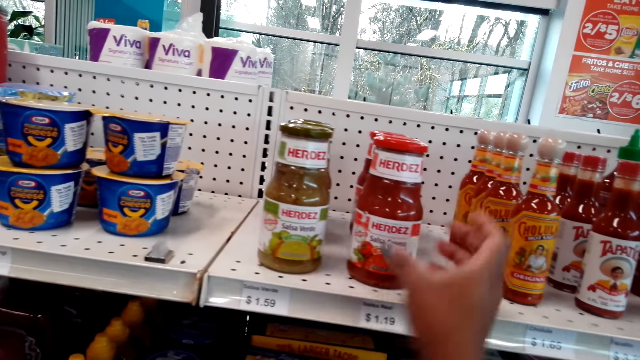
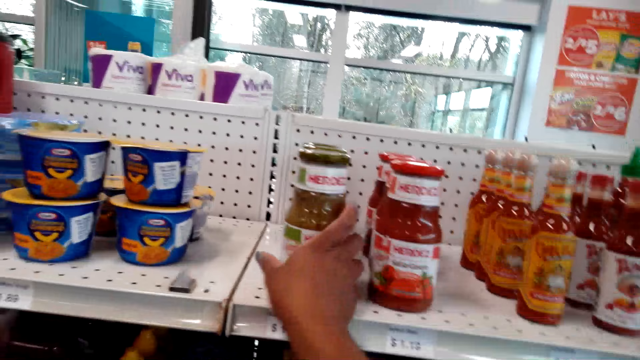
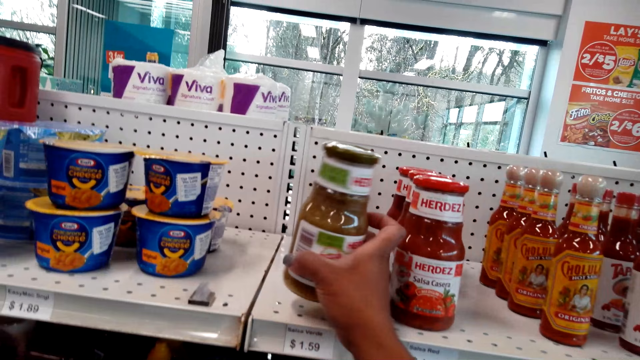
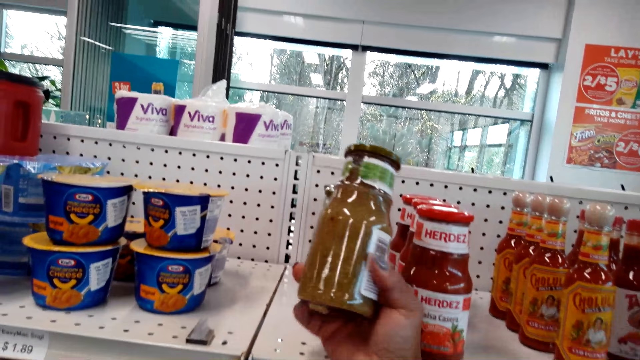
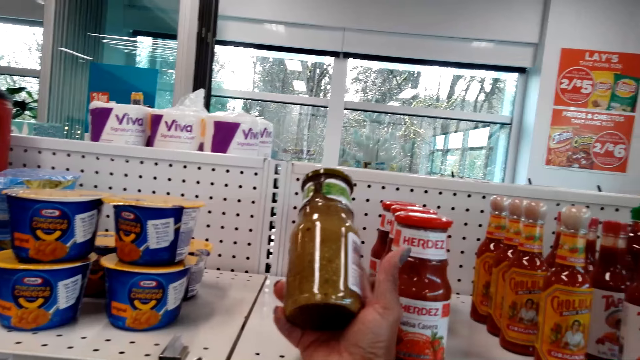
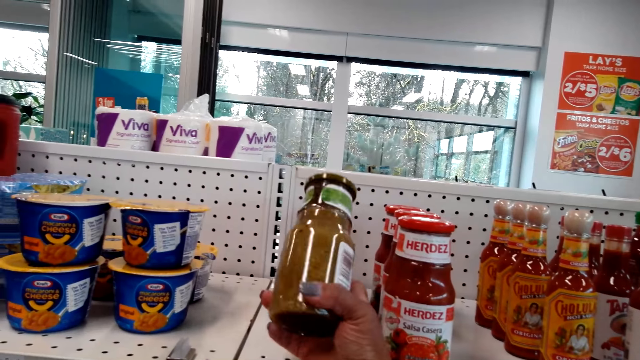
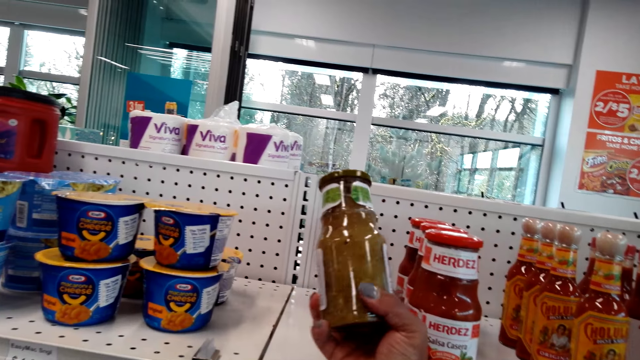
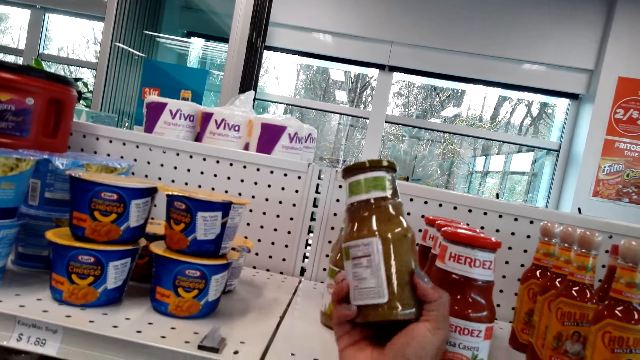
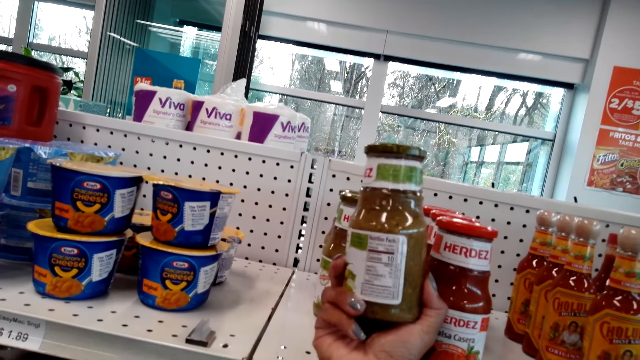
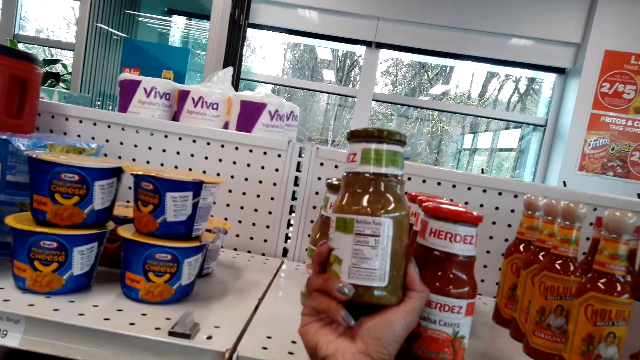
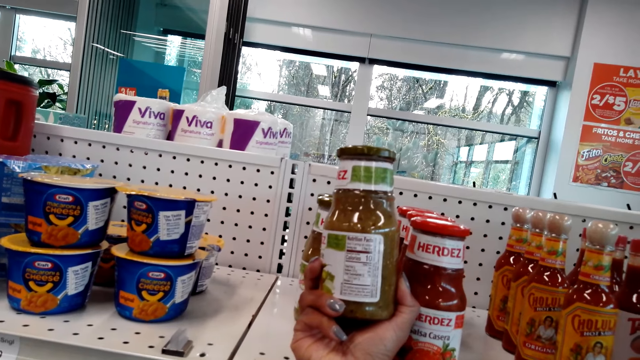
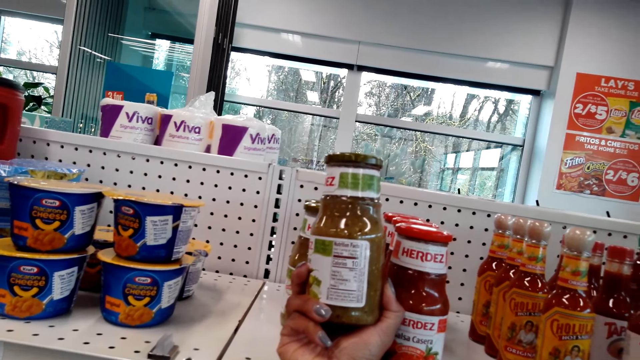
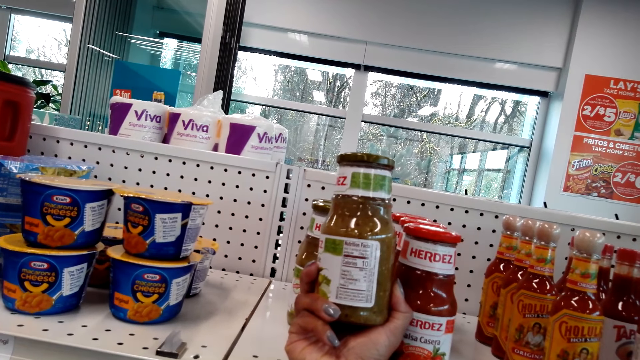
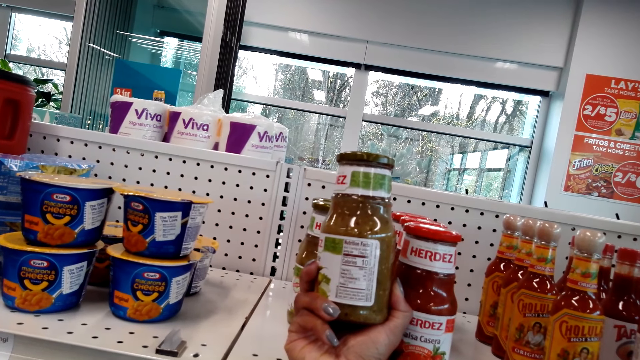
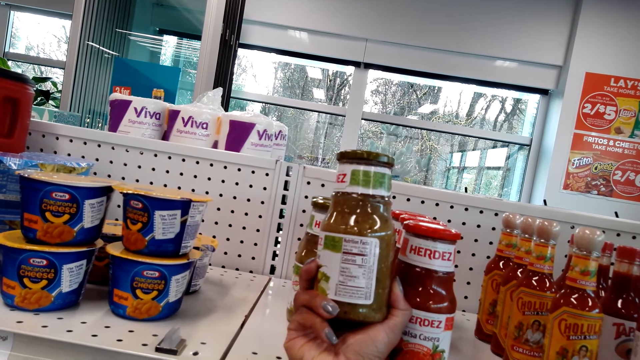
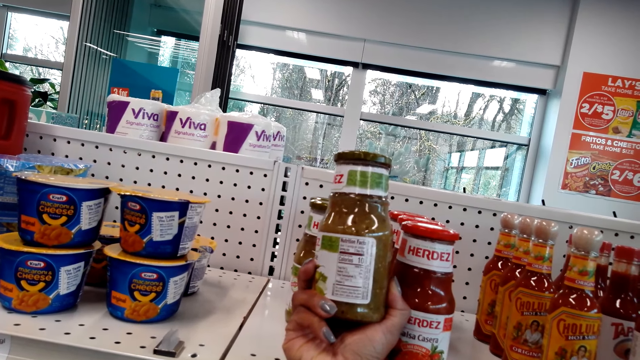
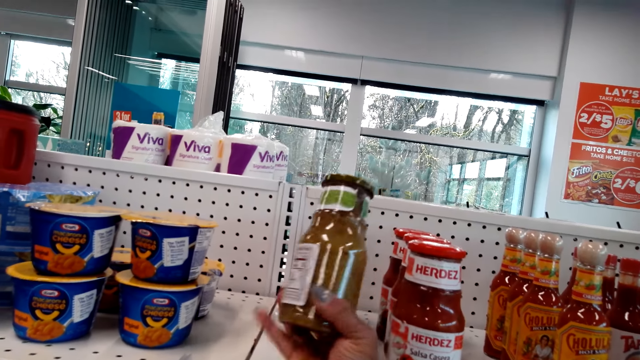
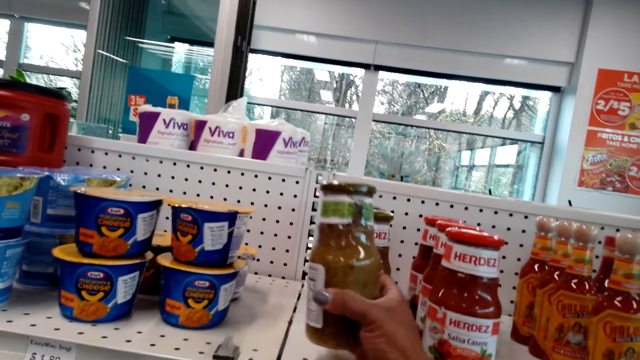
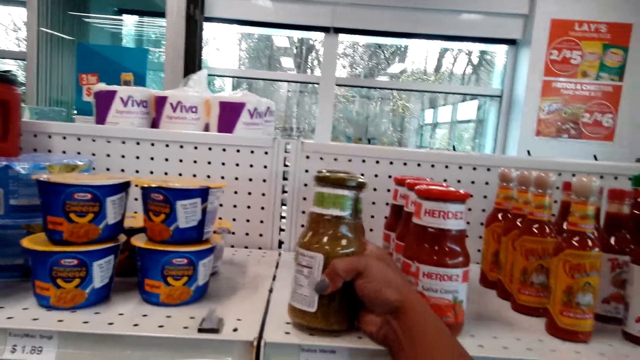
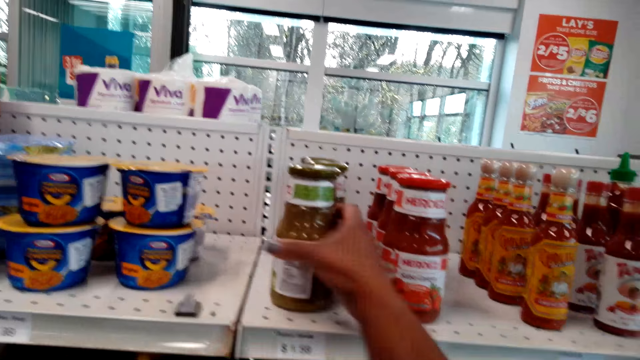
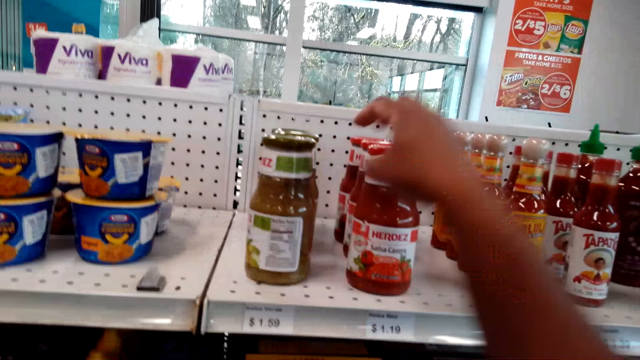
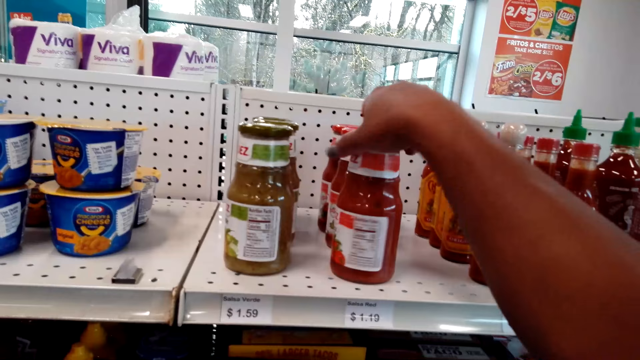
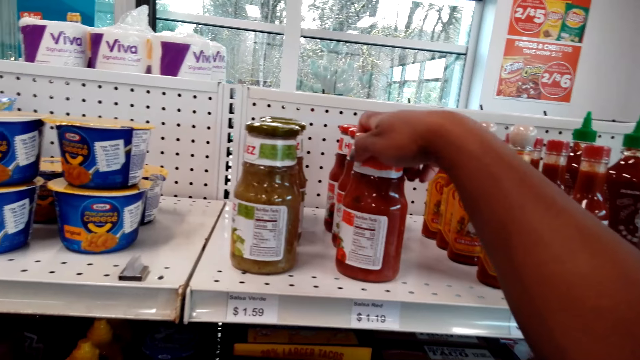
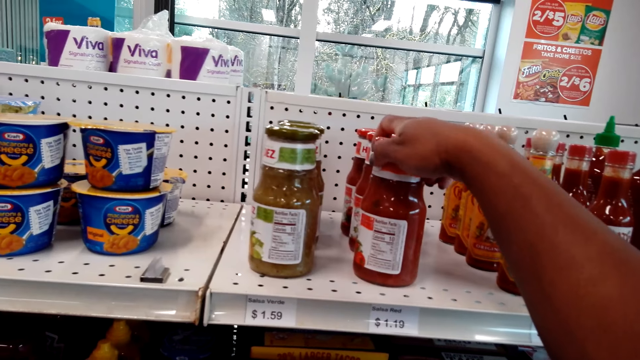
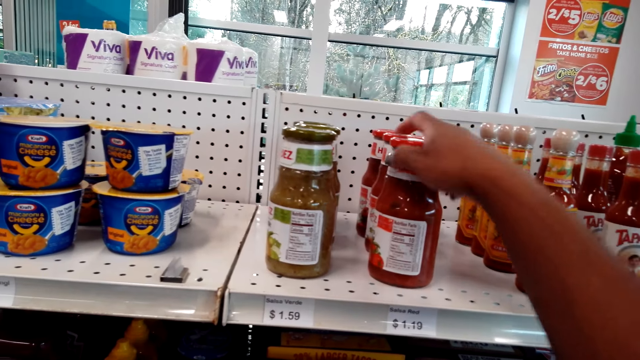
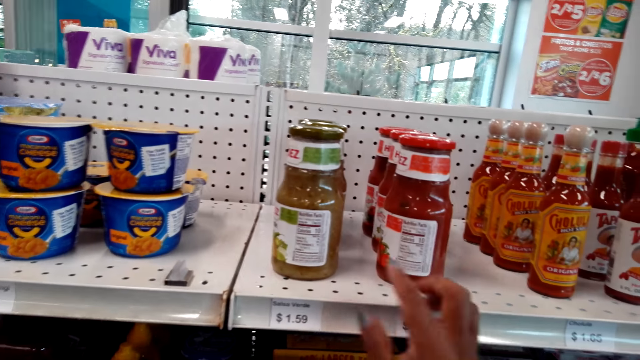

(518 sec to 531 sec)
The camera wearer stares at the salsa bottle. They pick up a bottle of Herdez Salsa Verde. They turn the bottle and stare at the bottle. They put back the bottle of Herdez Salsa Verde on the shelf. They turn the bottle of Herdez Salsa Casera.

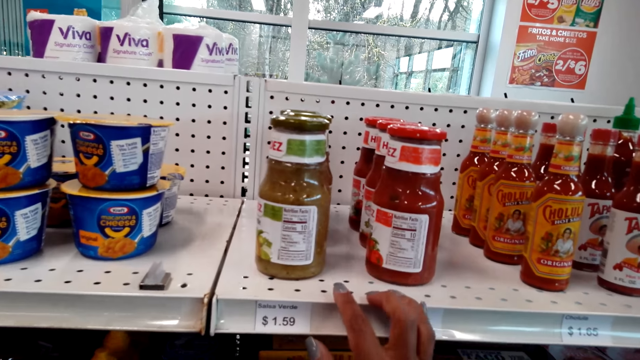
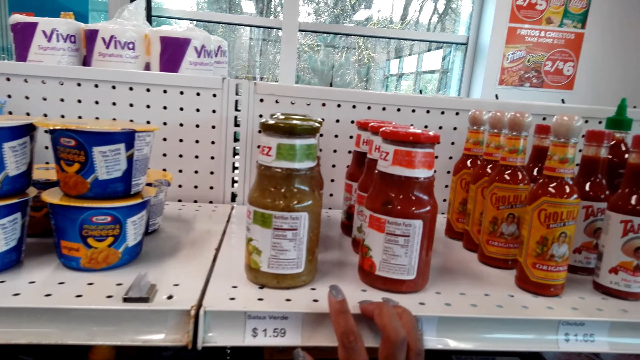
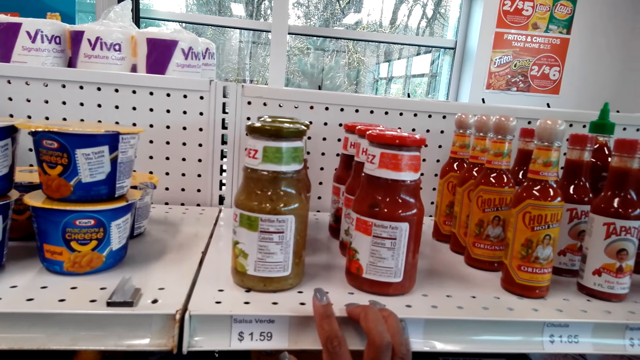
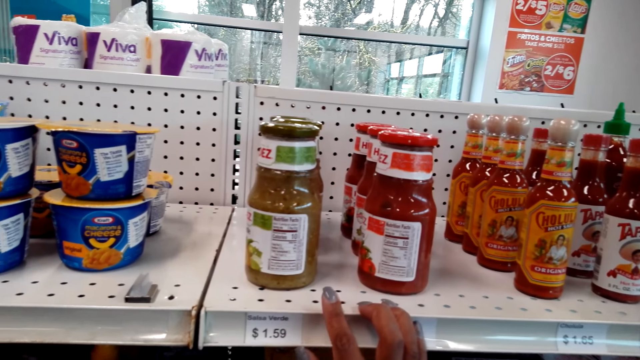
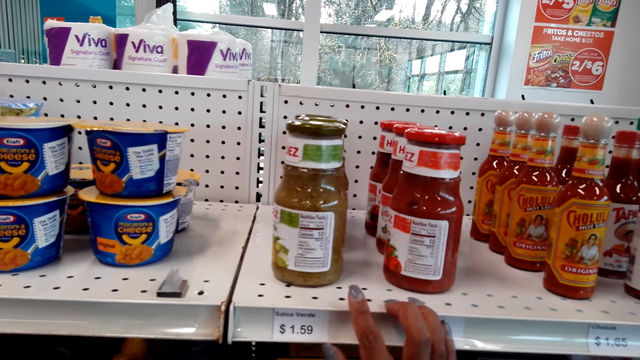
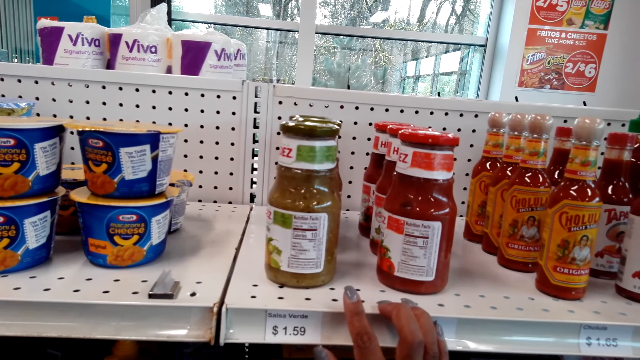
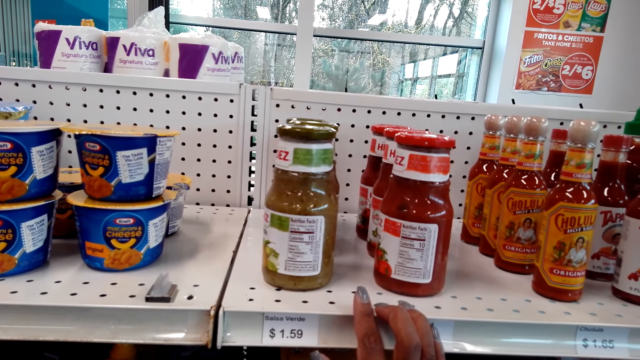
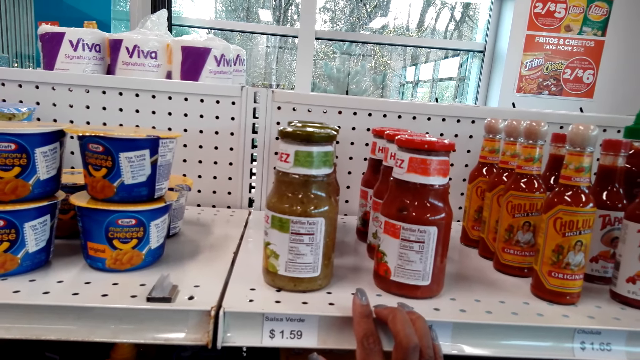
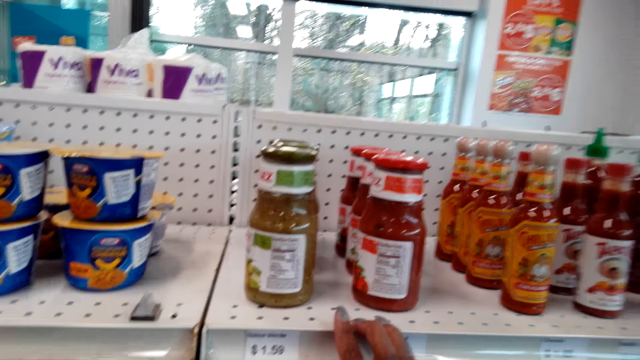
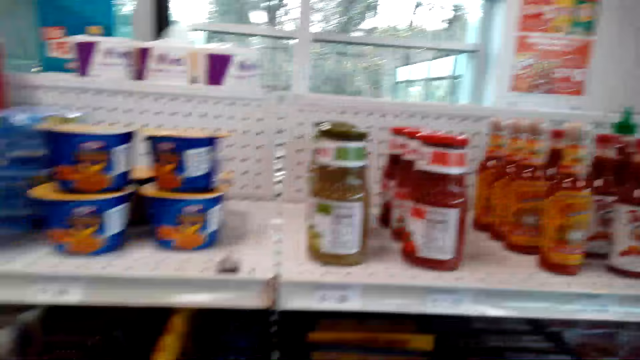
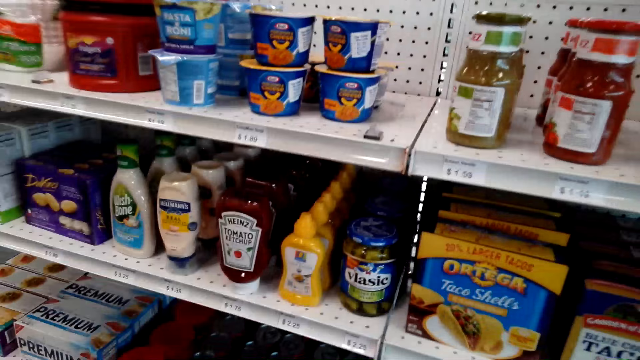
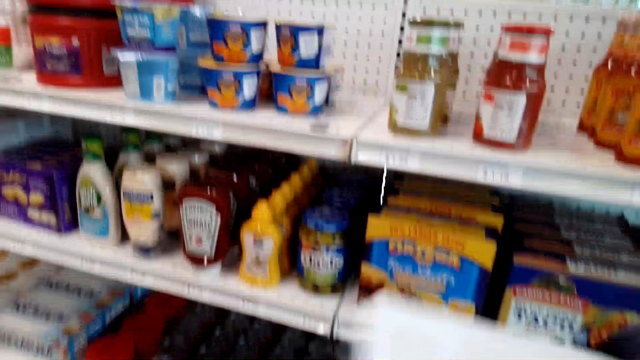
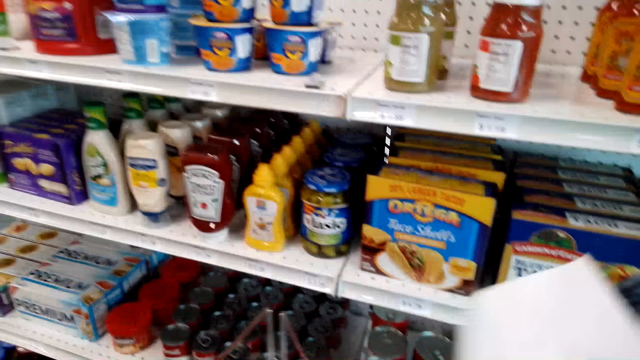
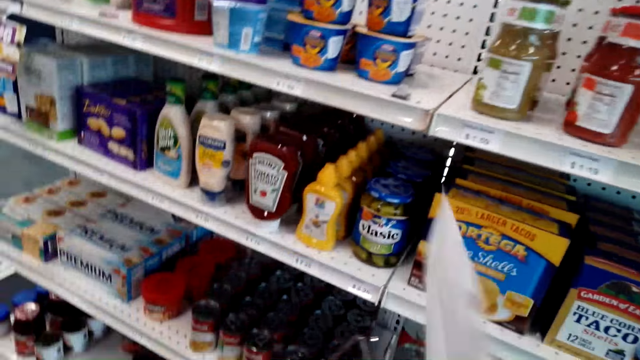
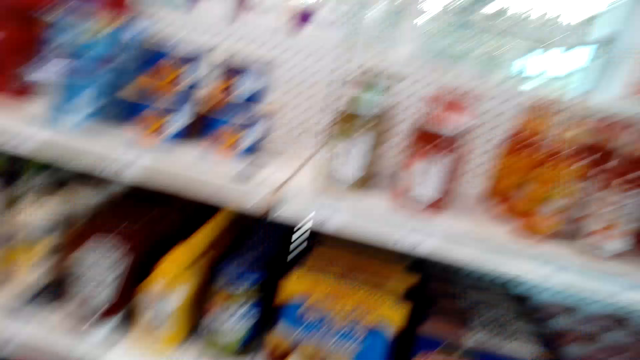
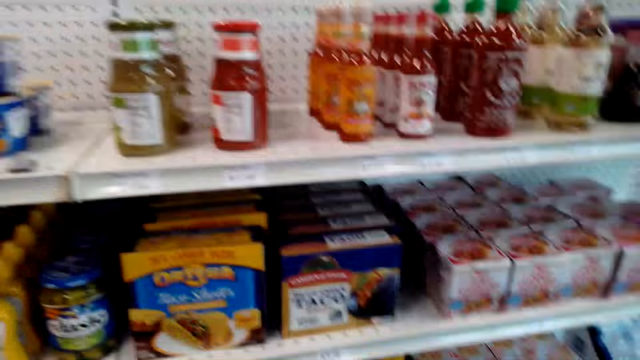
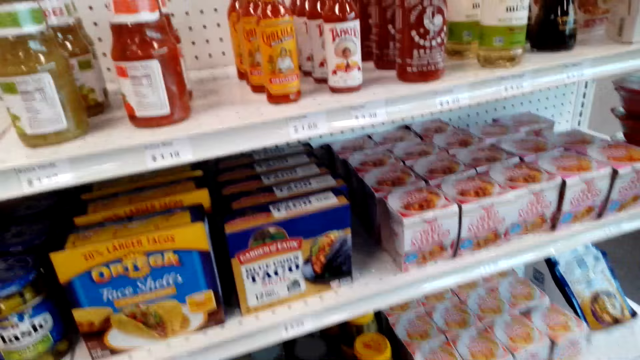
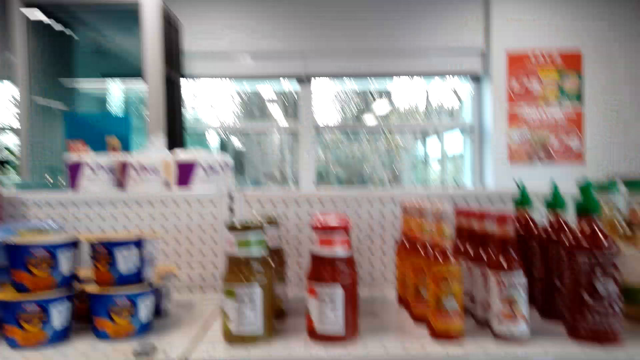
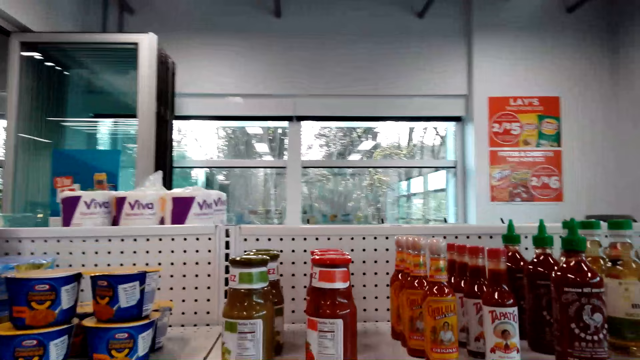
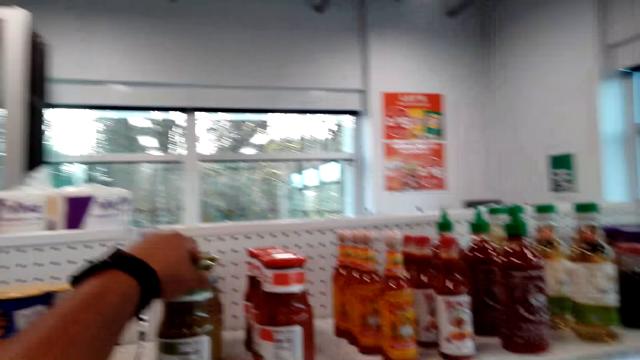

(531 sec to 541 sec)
The camera wearer stares at the shelf. They hold a list.
